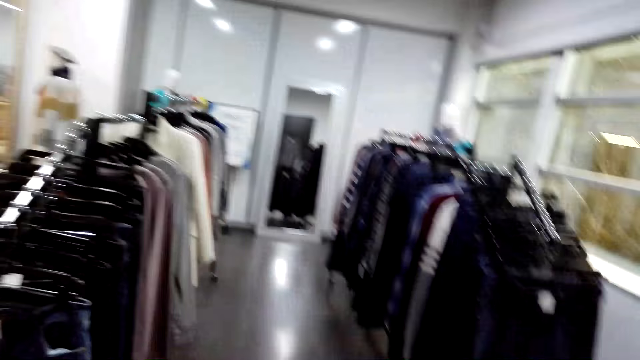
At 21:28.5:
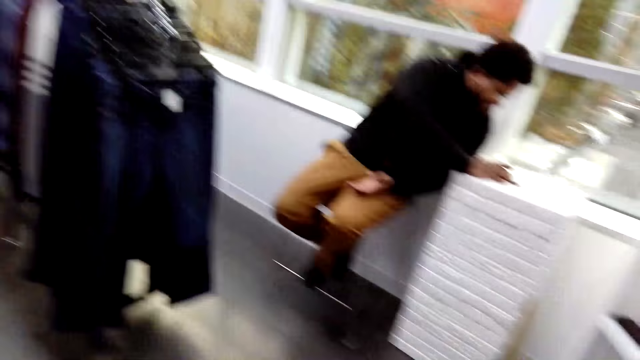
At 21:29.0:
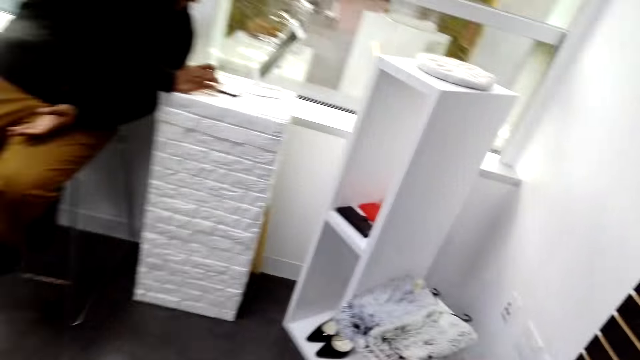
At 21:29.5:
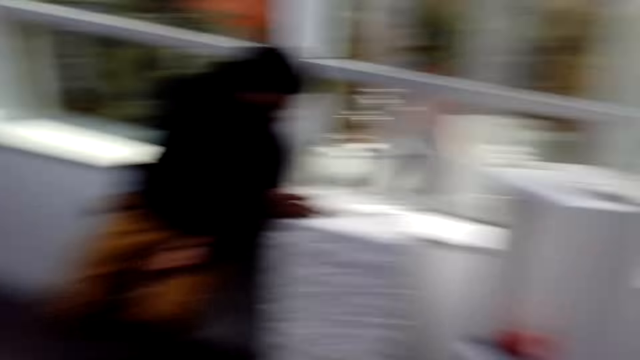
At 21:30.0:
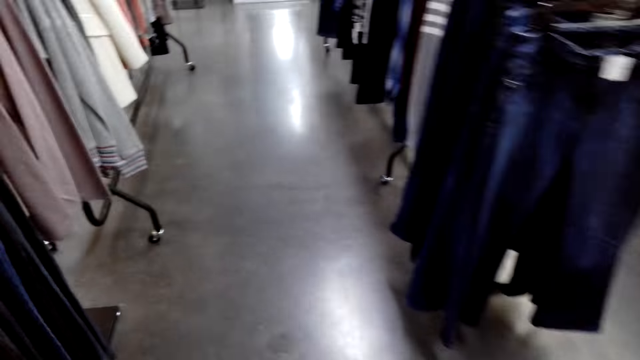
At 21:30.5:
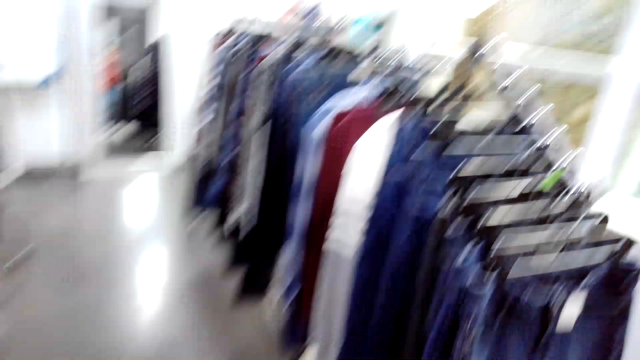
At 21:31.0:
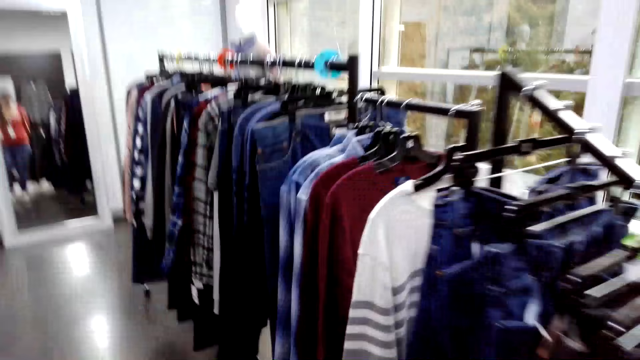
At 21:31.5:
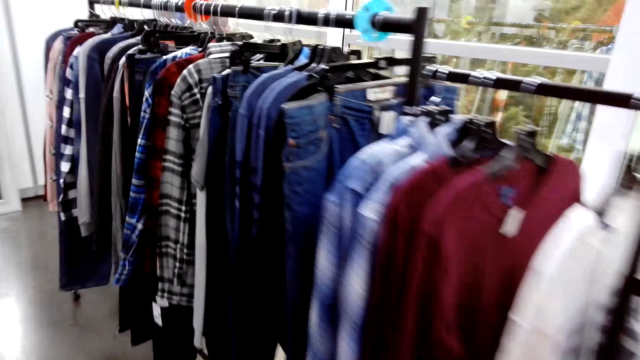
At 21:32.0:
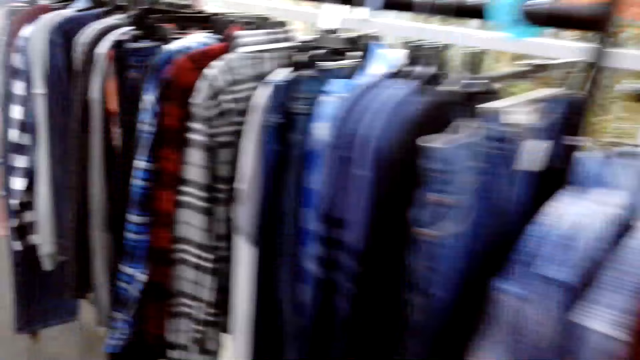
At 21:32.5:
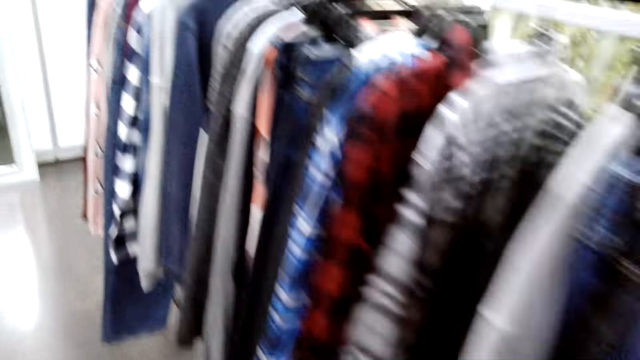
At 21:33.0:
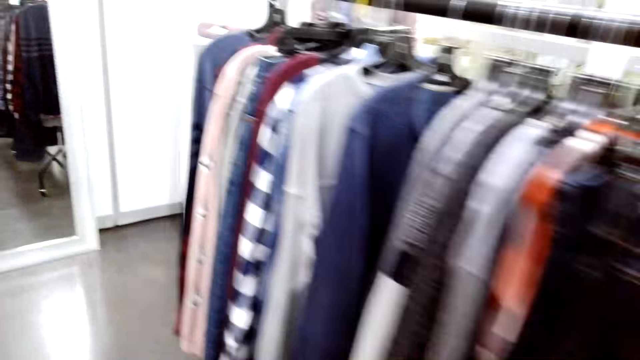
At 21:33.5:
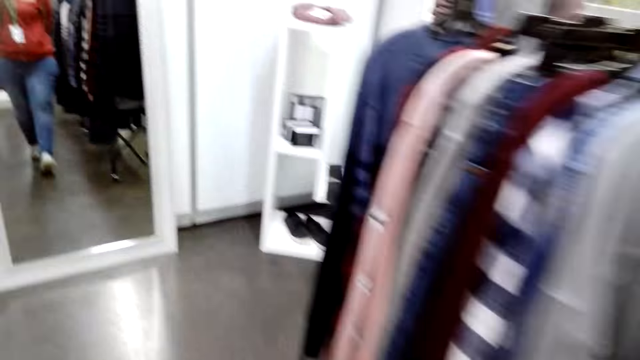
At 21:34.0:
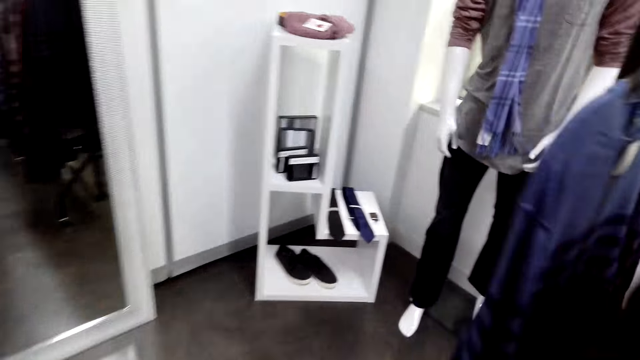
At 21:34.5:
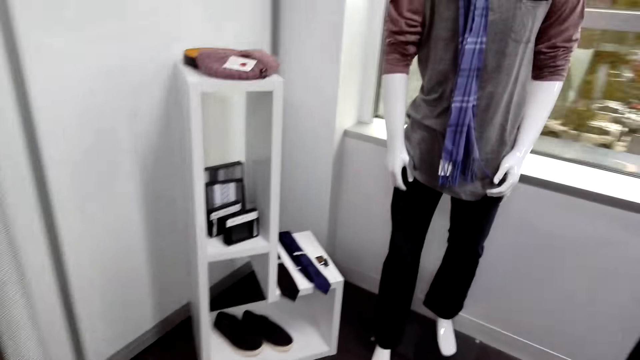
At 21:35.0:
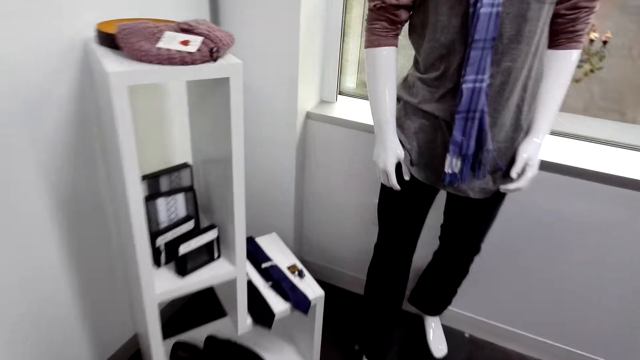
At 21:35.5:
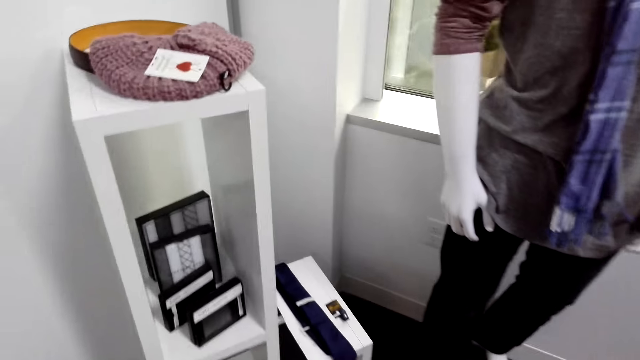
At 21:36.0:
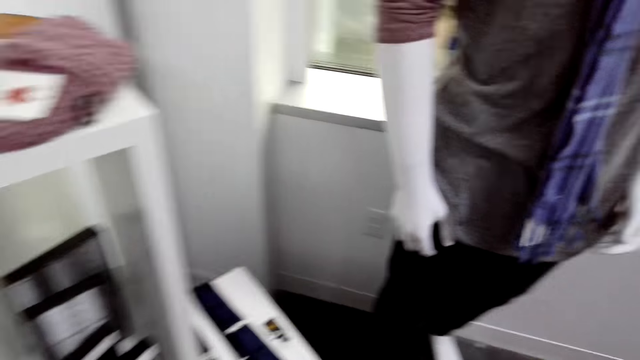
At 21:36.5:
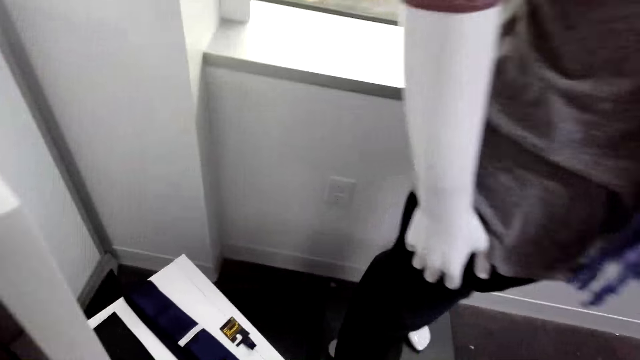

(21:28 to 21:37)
The camera wearer looks around. The man operates his phone. The lady stares at a phone. The camera wearer walks around the boutique. Another person moves around.

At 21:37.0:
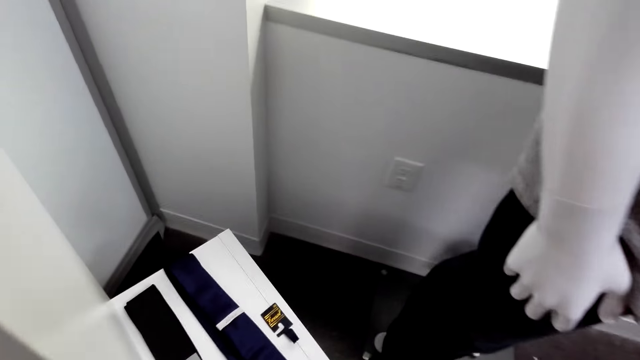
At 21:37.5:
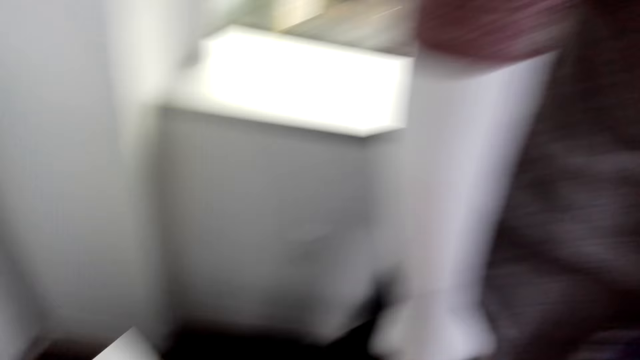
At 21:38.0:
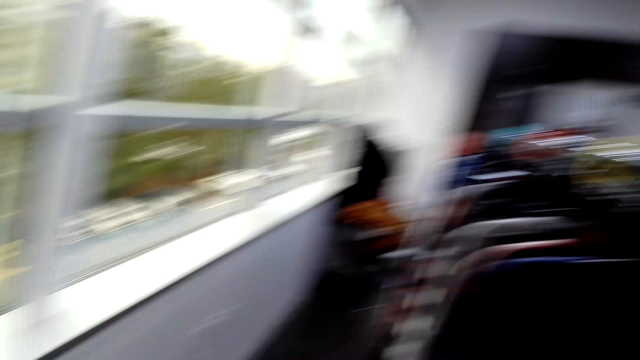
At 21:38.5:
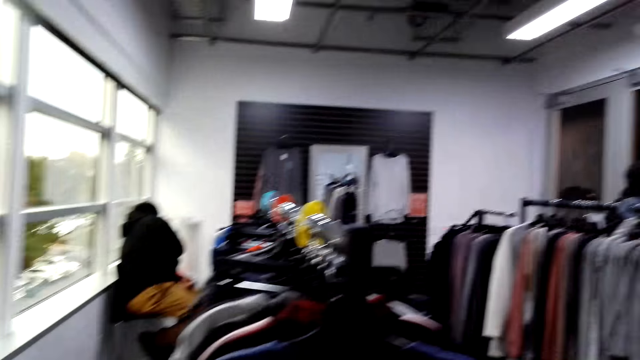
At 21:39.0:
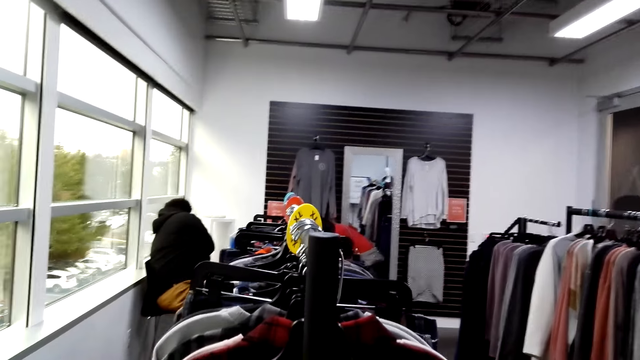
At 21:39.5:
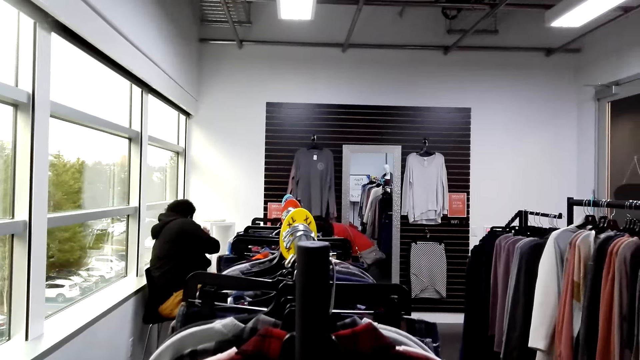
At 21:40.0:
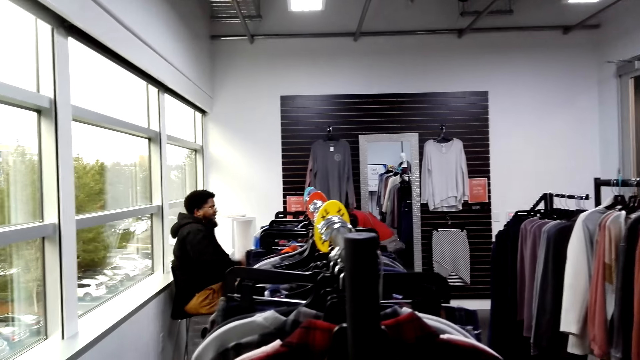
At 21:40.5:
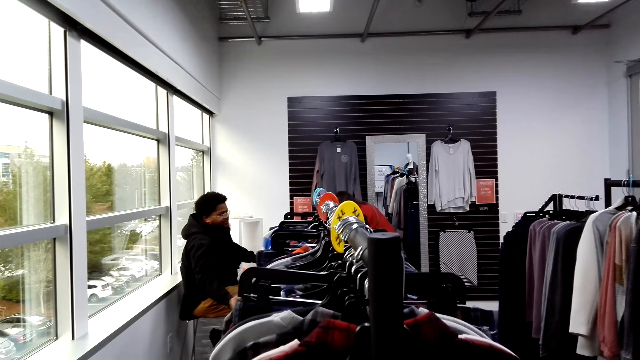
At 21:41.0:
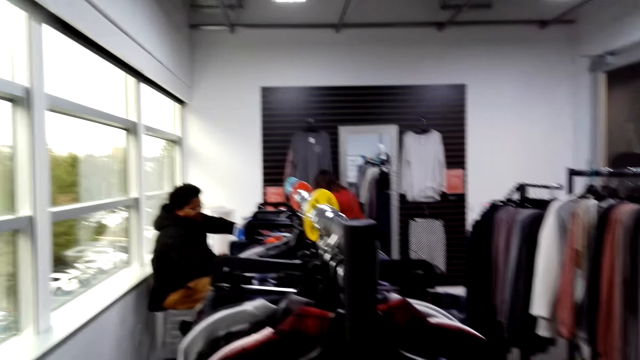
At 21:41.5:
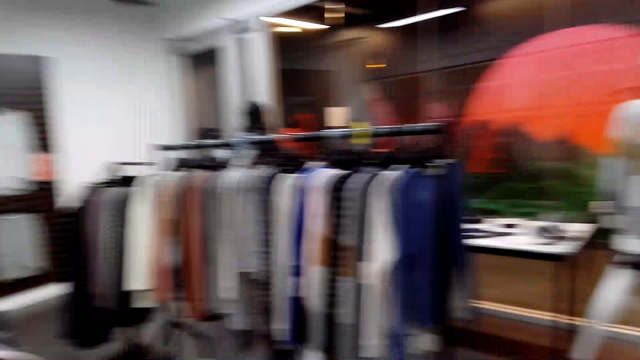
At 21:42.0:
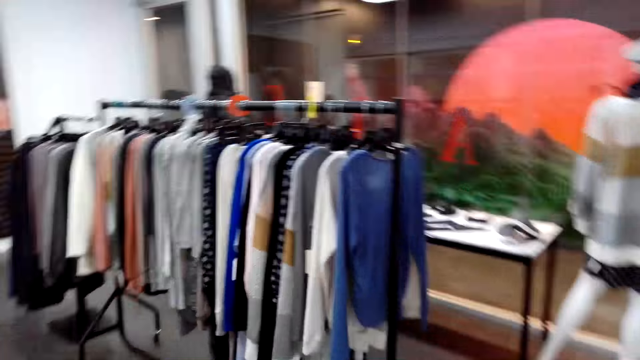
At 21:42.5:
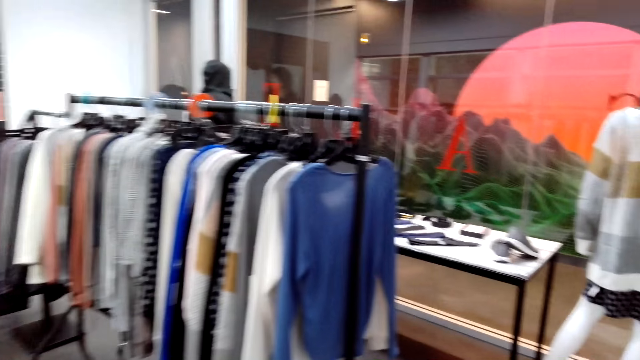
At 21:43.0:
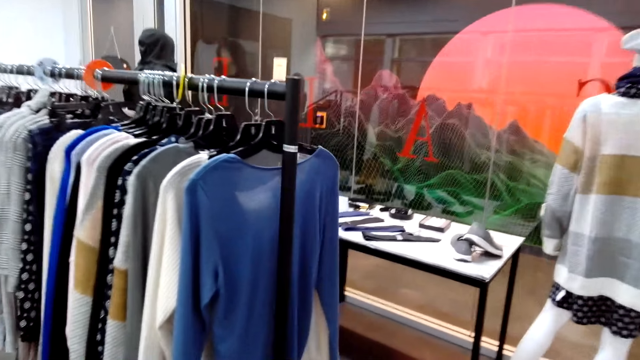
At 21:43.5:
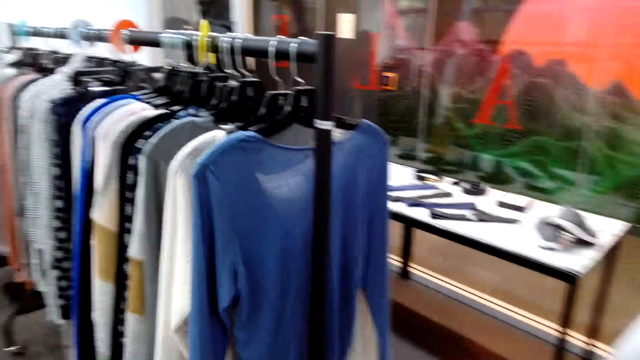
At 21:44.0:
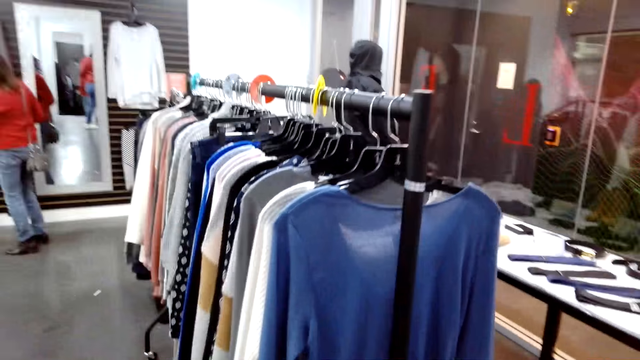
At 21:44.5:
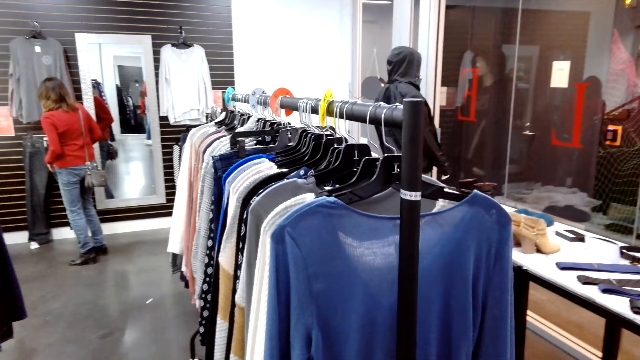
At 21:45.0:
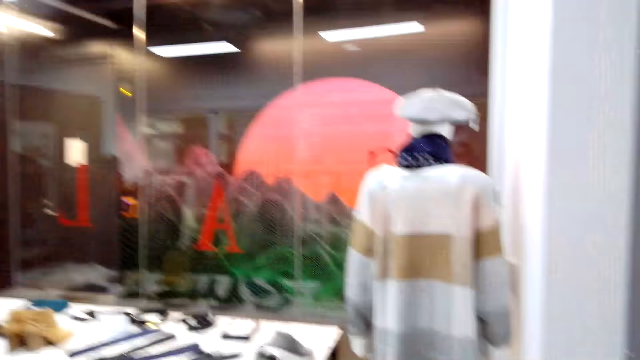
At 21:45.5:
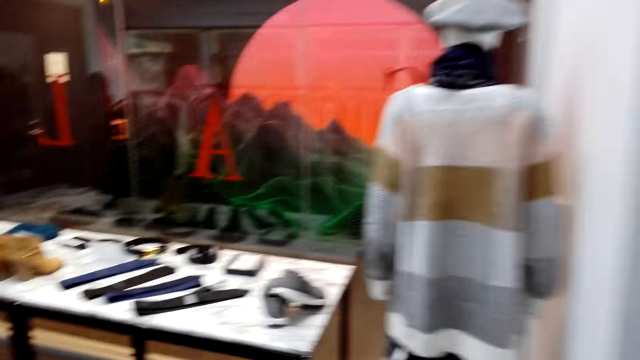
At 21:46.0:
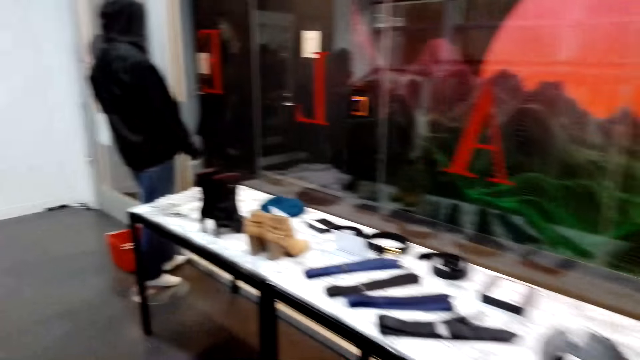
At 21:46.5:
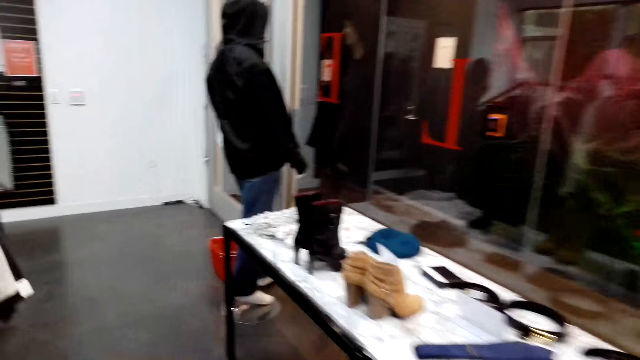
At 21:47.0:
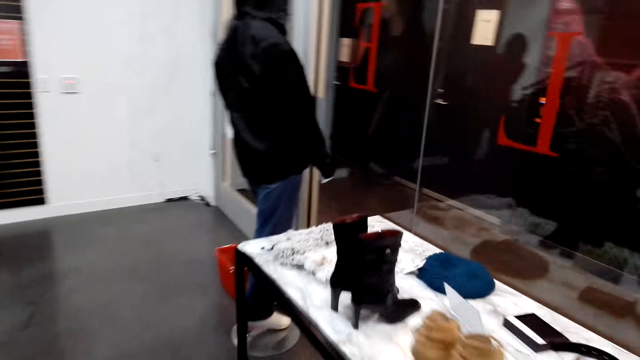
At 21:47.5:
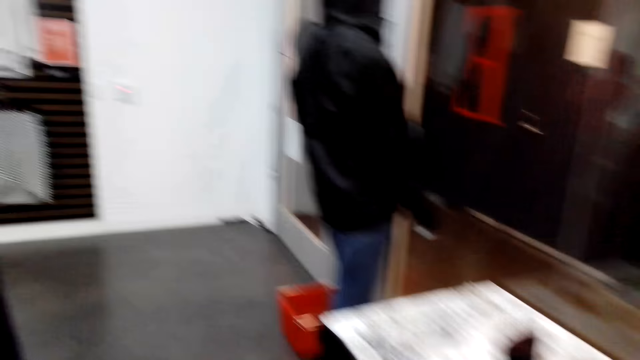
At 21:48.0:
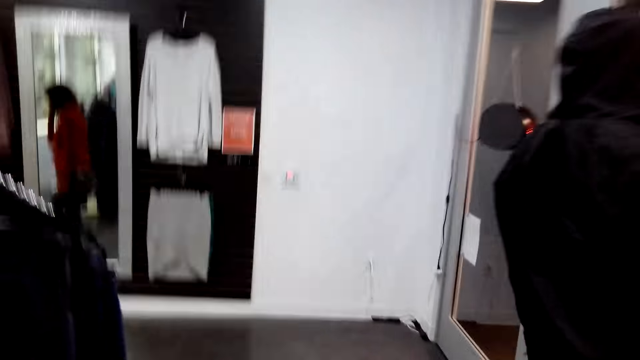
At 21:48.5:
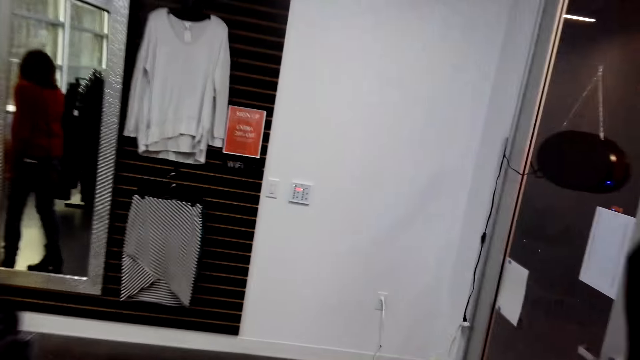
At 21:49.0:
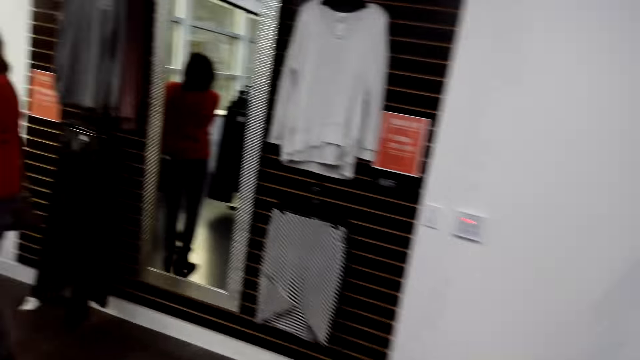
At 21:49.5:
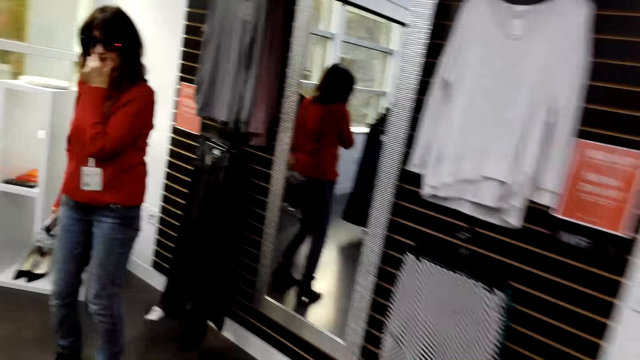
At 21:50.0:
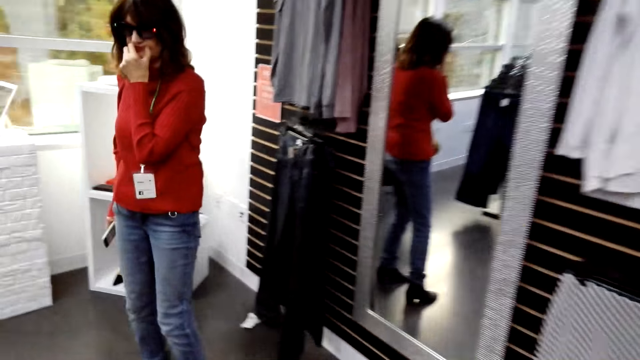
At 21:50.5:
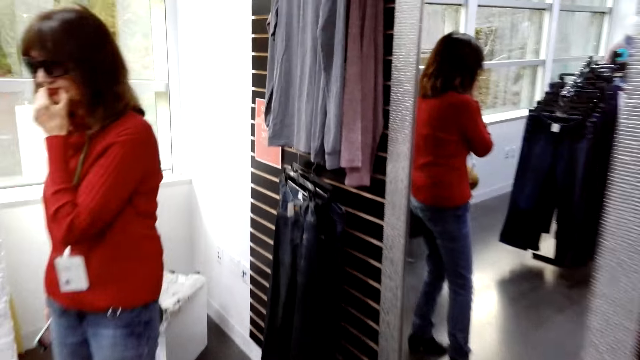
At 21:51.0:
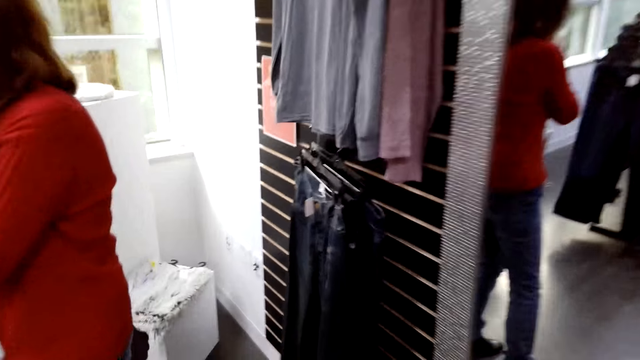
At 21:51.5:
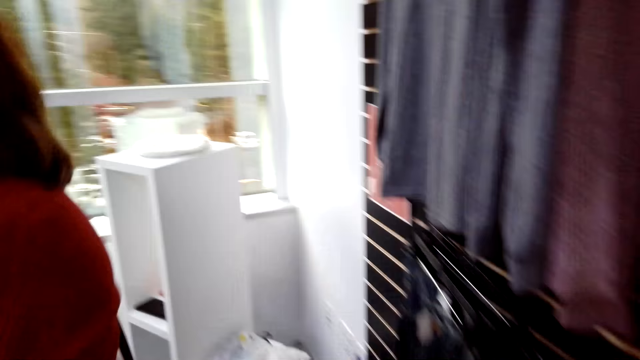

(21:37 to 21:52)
The man operates his phone. The lady interacts with the person. The camera wearer walks around the boutique. The lady looks at the clothes. The camera wearer walks around the boutique. The person moves around. The lady touches her face.
